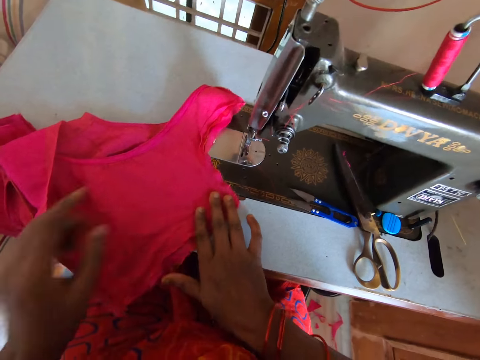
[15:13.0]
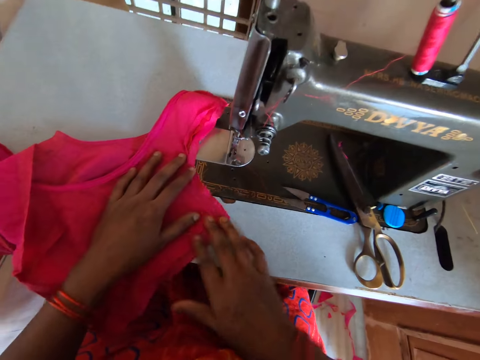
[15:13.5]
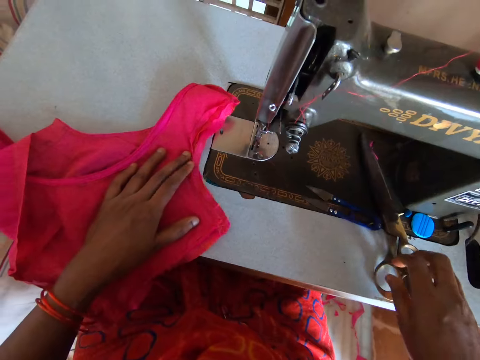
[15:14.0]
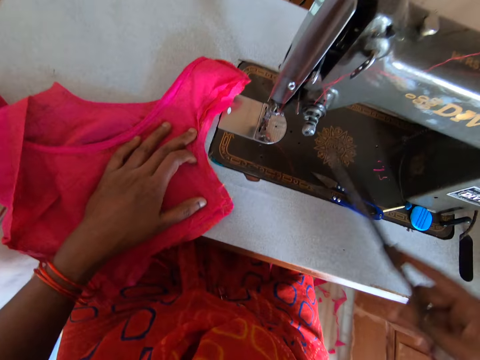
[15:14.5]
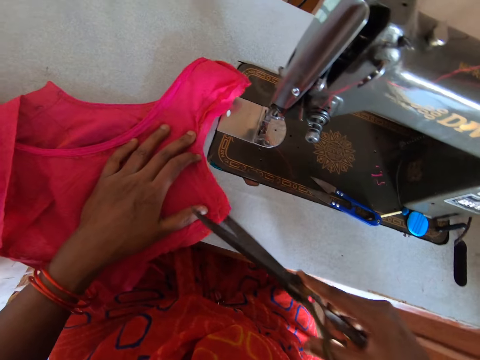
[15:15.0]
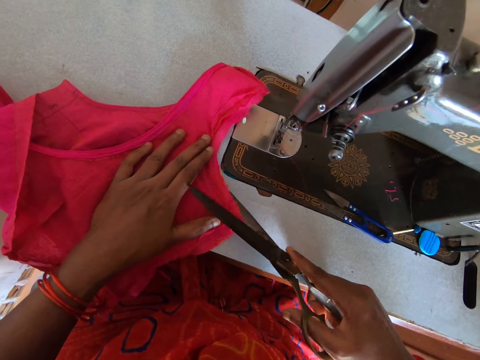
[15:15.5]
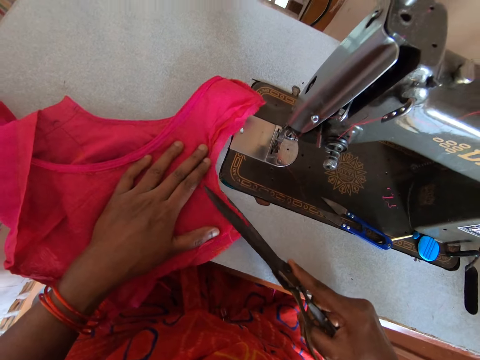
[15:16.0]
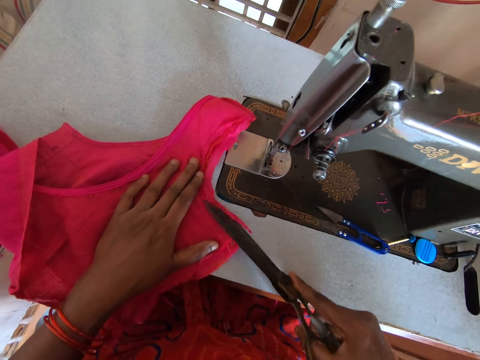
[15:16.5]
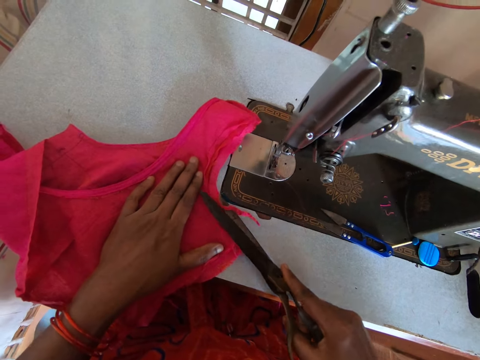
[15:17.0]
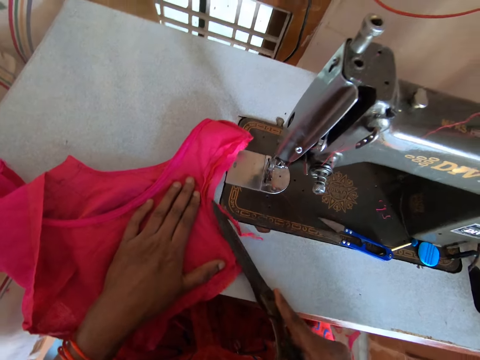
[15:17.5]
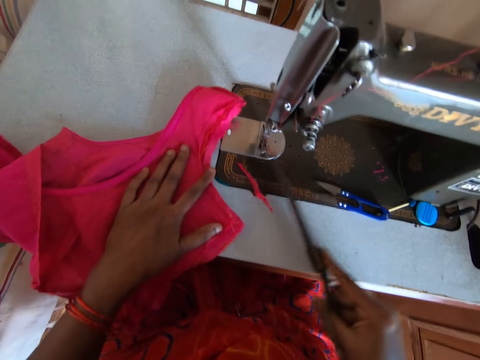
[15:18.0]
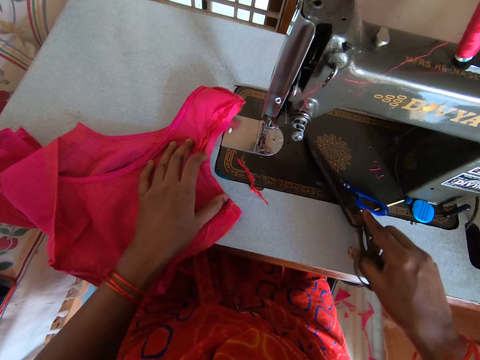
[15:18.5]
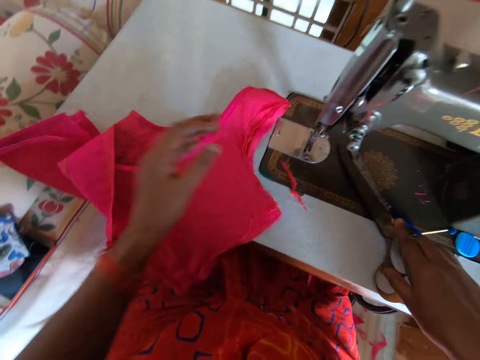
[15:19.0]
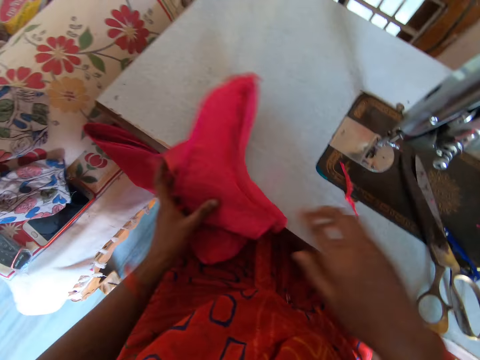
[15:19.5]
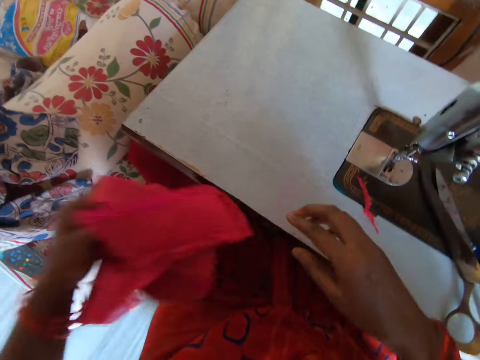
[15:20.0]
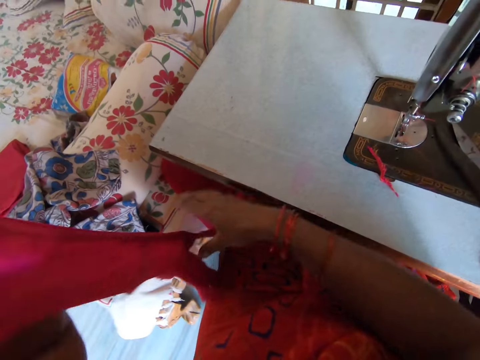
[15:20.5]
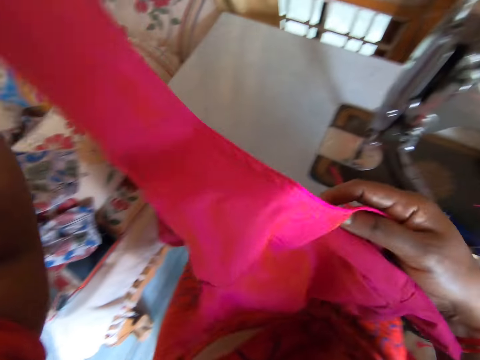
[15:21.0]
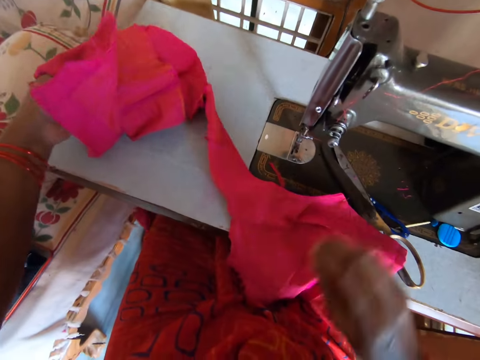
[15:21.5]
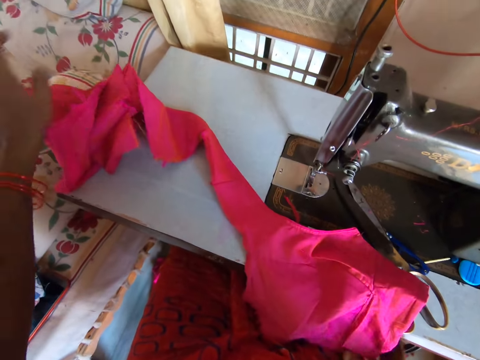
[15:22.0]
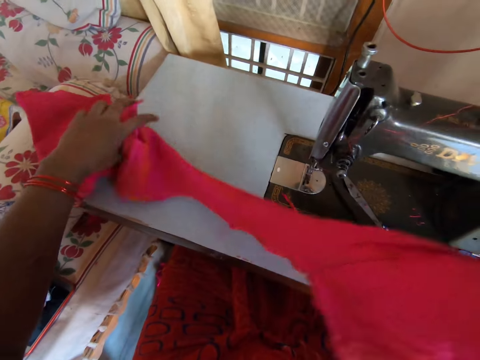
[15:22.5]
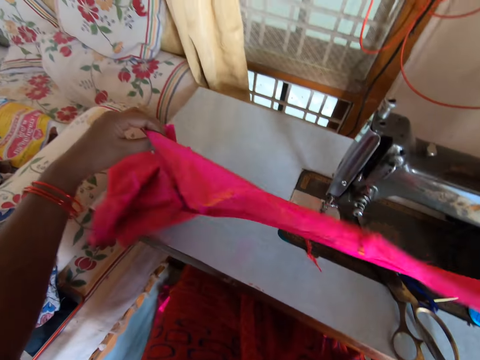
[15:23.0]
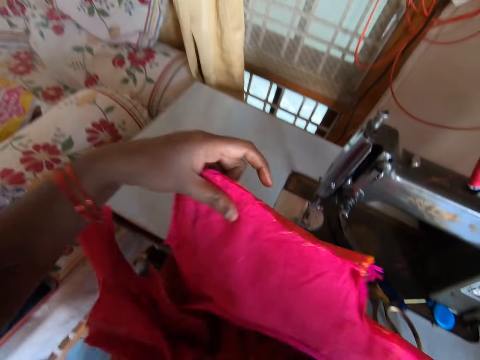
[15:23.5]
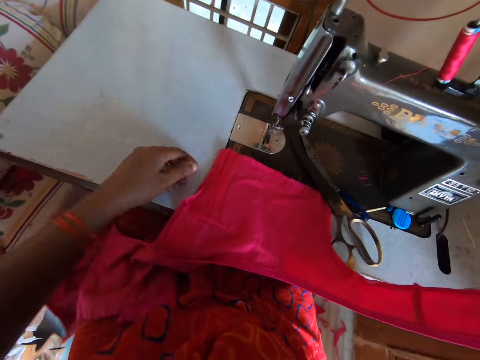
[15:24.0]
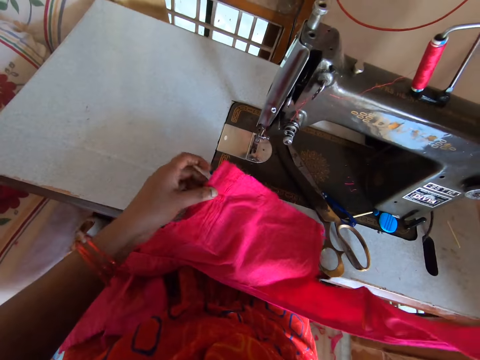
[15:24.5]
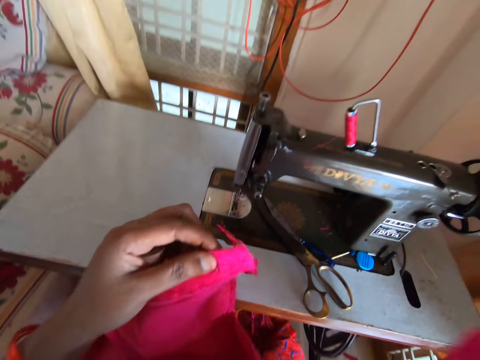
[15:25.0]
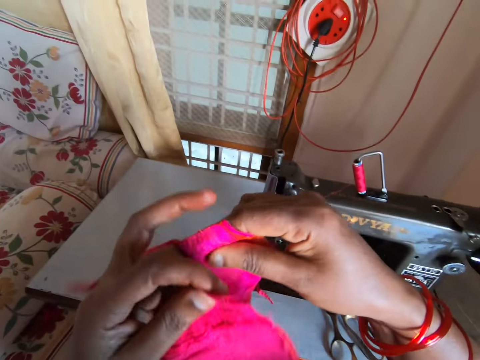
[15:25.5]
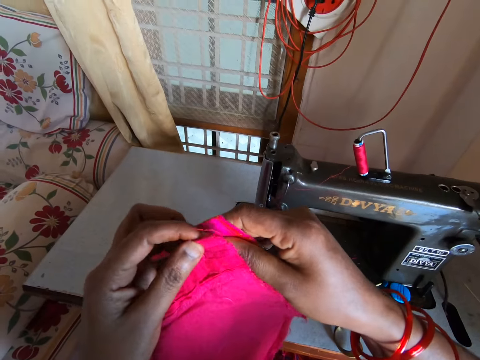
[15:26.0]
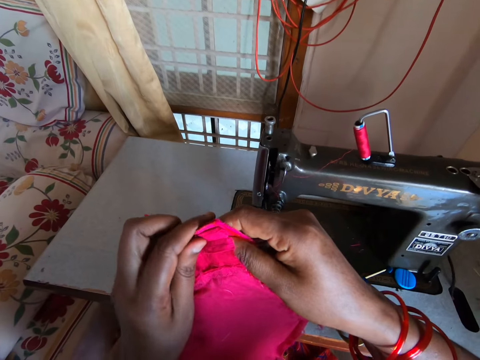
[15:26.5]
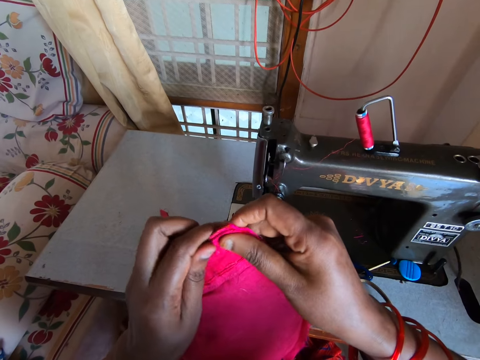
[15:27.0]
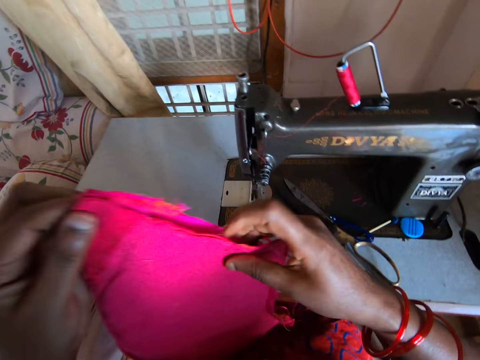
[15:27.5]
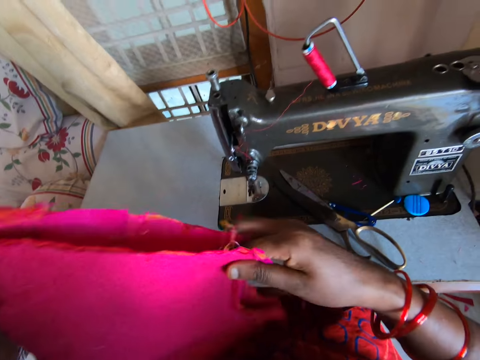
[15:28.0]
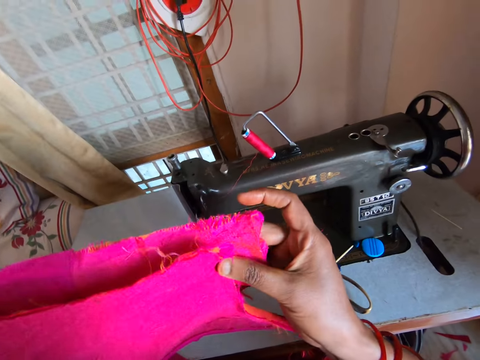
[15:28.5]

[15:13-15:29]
The camera wearer picks up the scissors. They cut the clothing. They place the scissors in the machine. They sort a piece of clothing. They lift the clothing with the left hand. They hold the clothing with both hands. They stretch the clothing. They lower the clothing to the sewing machine. They lift the clothing. They put the clothing together.

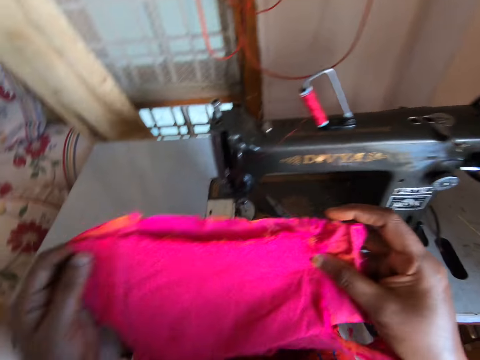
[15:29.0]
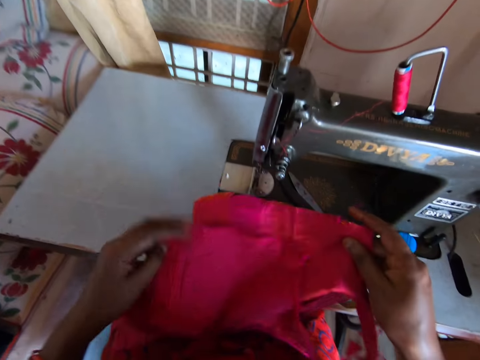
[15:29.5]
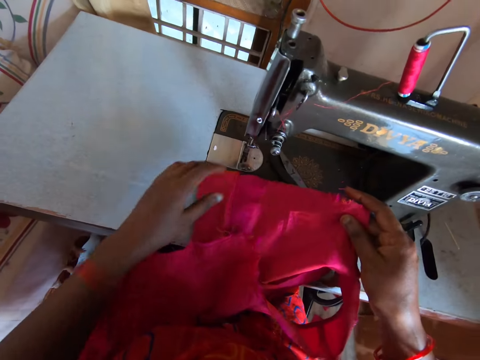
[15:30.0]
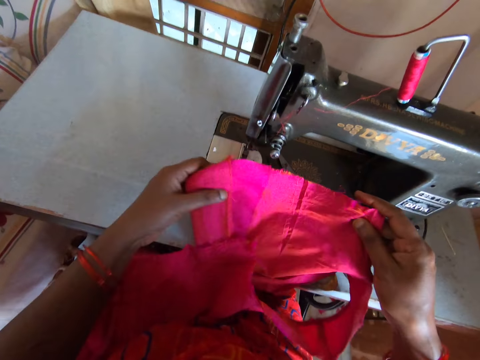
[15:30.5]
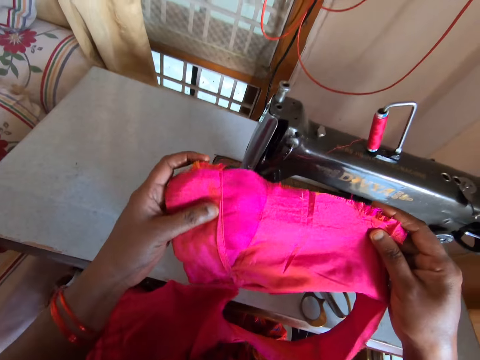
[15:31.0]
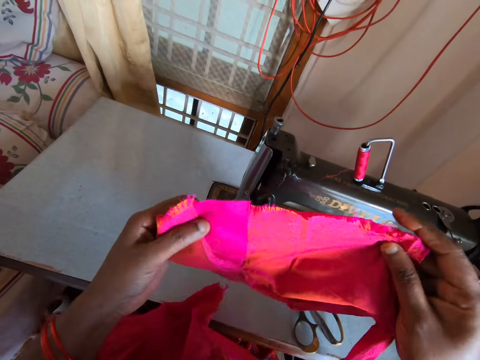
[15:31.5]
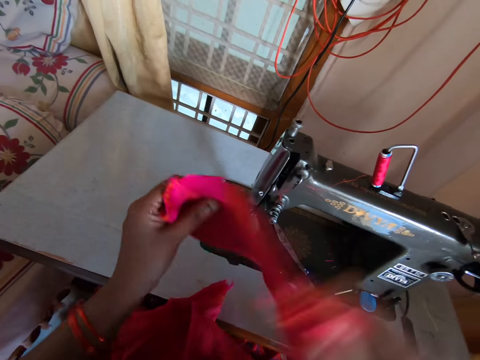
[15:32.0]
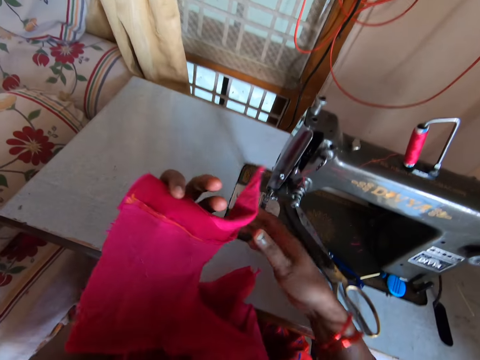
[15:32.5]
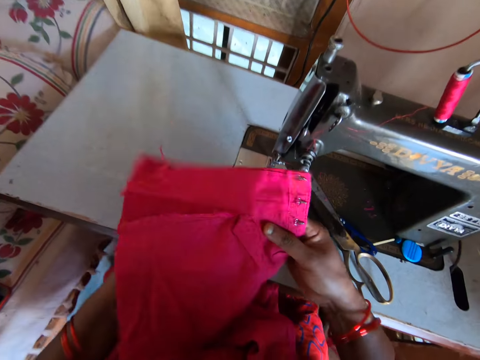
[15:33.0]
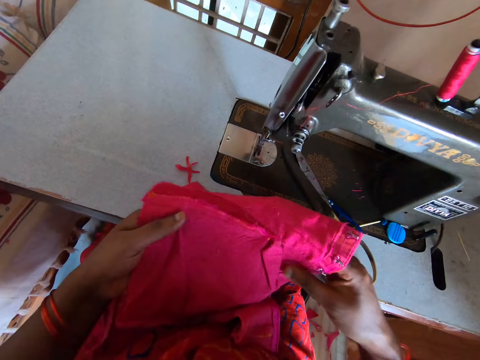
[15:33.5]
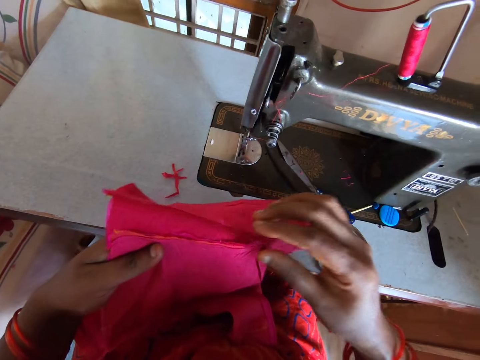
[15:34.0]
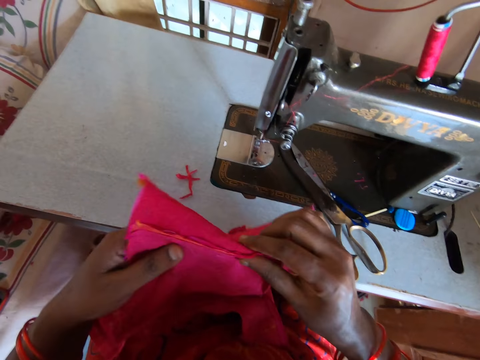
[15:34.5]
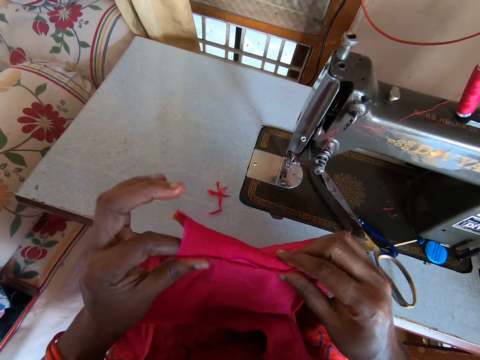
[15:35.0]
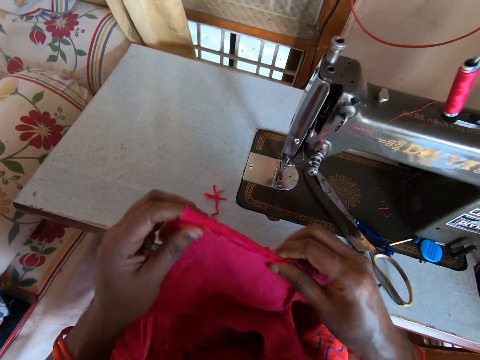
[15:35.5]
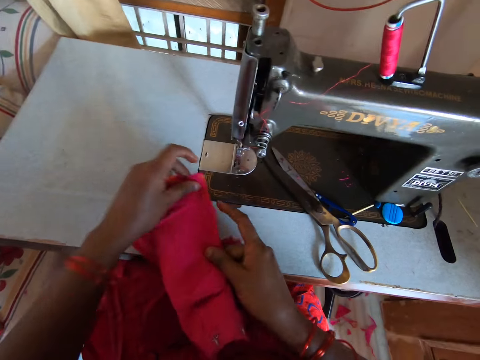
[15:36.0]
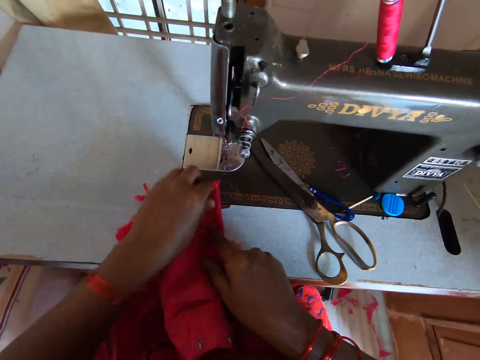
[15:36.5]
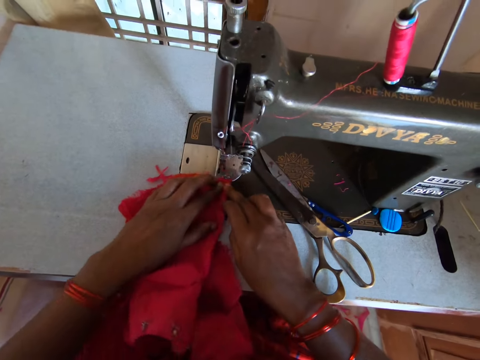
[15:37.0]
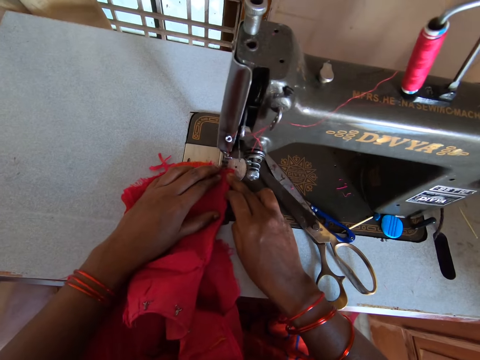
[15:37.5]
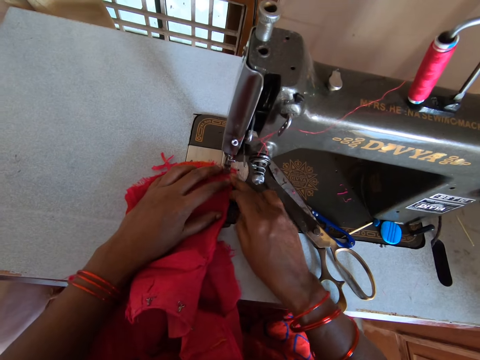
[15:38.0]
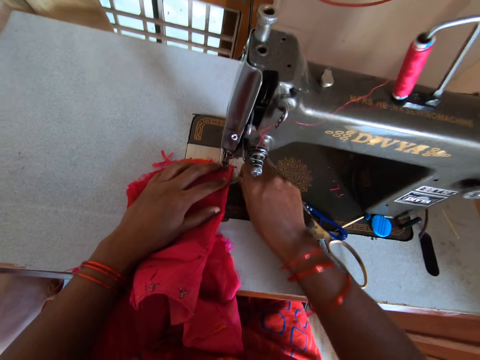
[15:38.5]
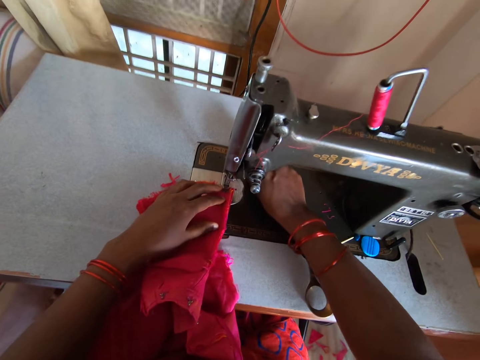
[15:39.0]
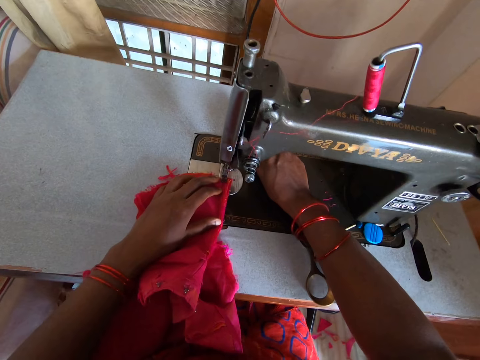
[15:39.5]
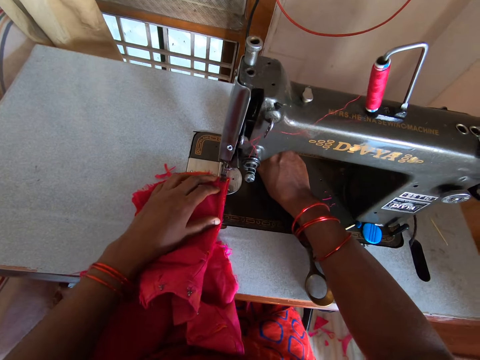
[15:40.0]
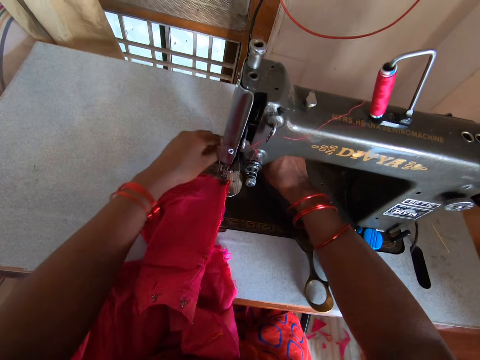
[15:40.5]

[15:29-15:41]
The camera wearer lowers the clothing in the sewing machine. They lift the clothing. They turn the clothing. They fold the clothing. They place the piece of clothes on a throat plate. They move the clothing in the sewing machine. They set threads on the sewing machine.
